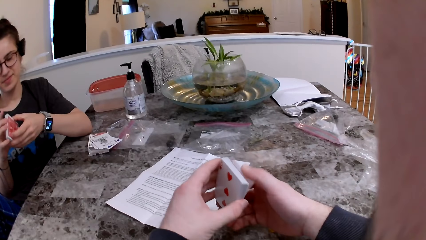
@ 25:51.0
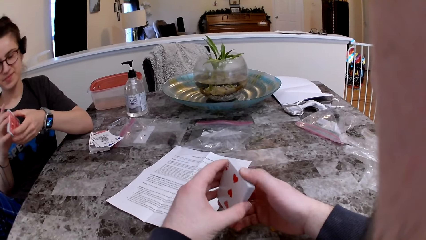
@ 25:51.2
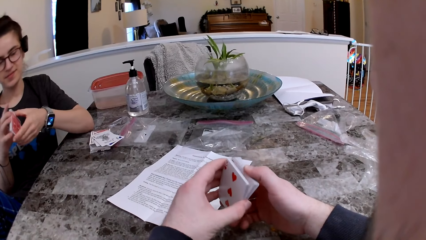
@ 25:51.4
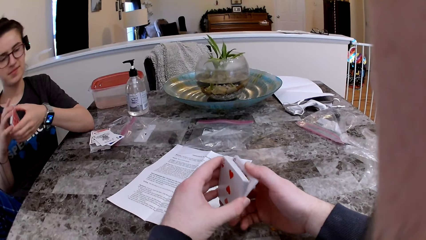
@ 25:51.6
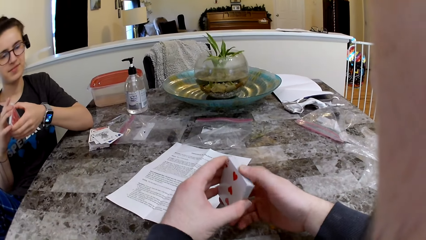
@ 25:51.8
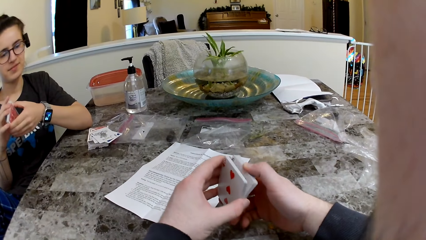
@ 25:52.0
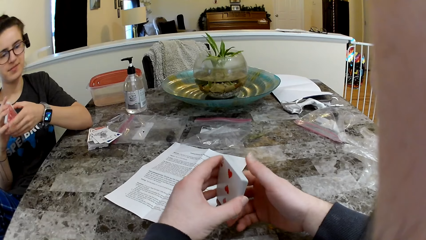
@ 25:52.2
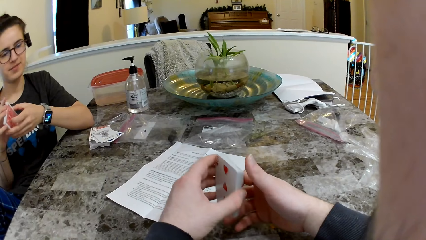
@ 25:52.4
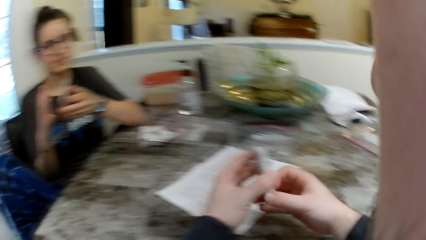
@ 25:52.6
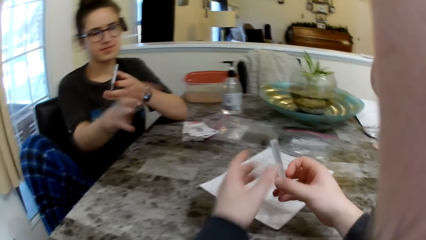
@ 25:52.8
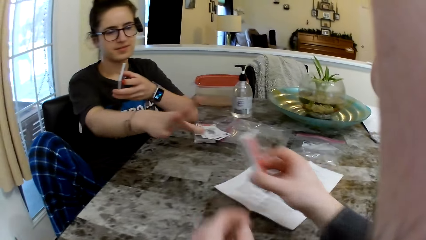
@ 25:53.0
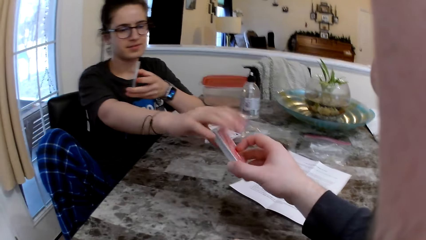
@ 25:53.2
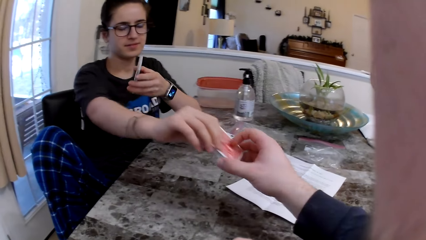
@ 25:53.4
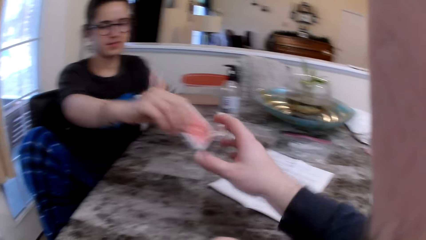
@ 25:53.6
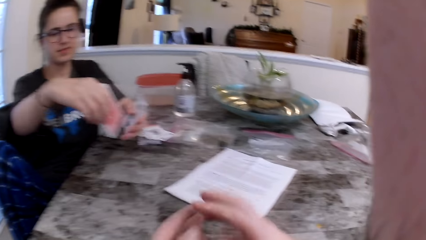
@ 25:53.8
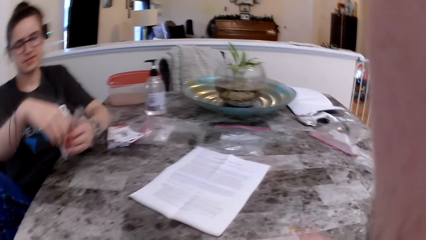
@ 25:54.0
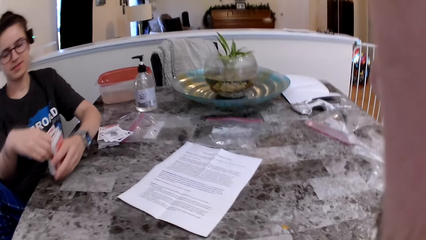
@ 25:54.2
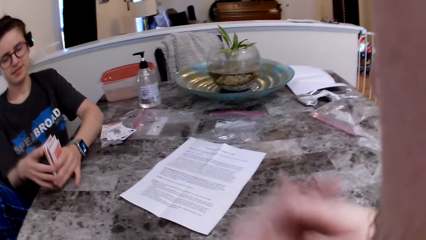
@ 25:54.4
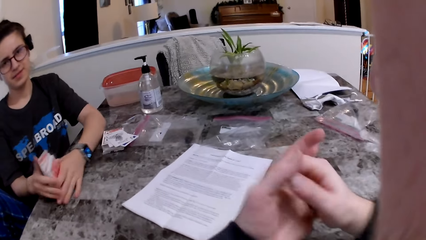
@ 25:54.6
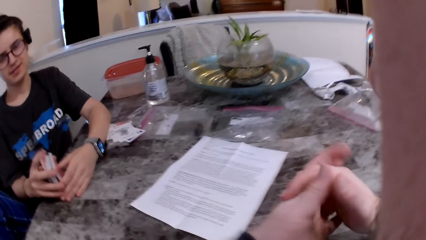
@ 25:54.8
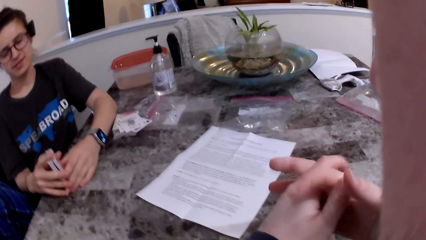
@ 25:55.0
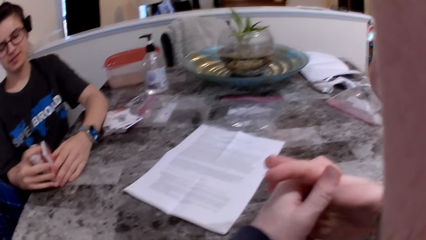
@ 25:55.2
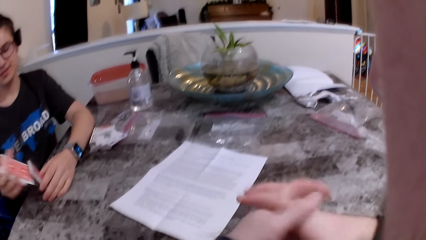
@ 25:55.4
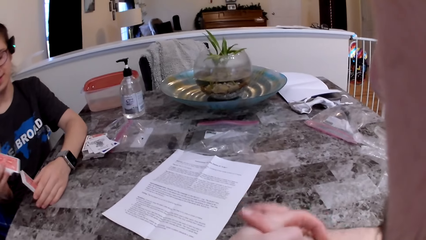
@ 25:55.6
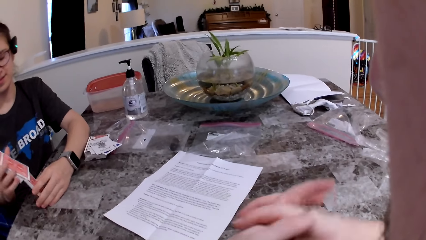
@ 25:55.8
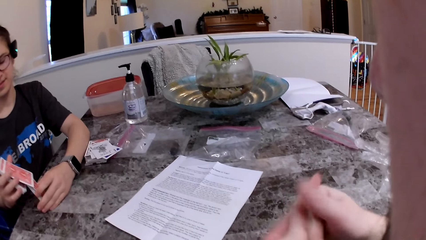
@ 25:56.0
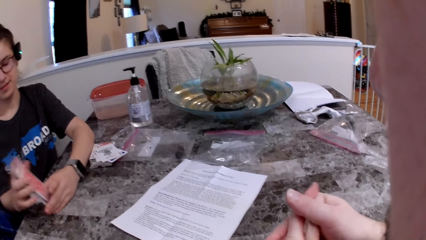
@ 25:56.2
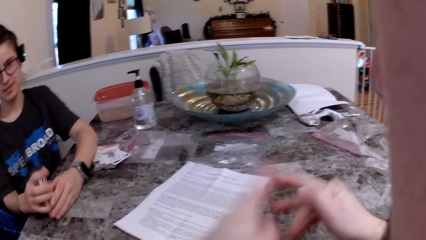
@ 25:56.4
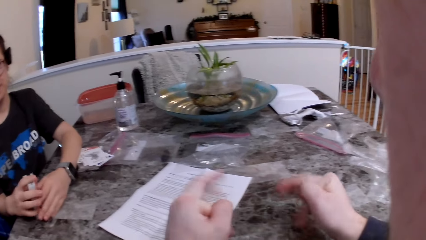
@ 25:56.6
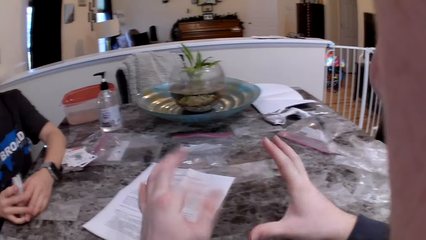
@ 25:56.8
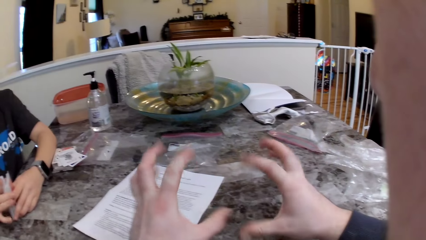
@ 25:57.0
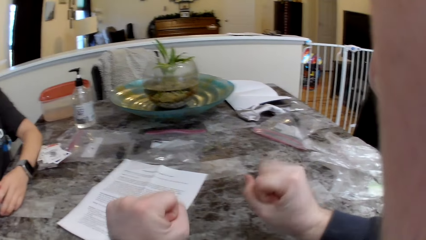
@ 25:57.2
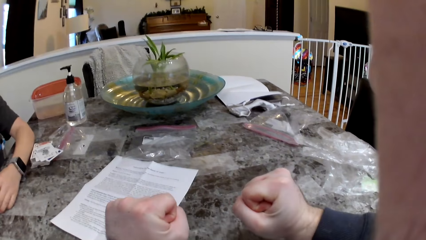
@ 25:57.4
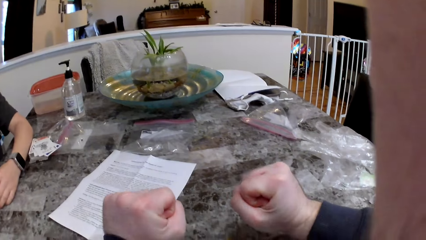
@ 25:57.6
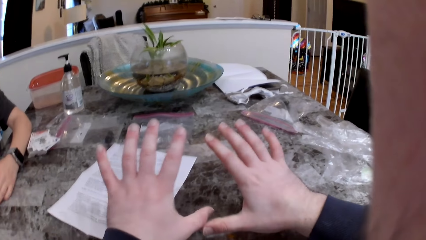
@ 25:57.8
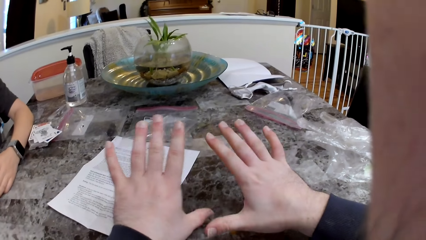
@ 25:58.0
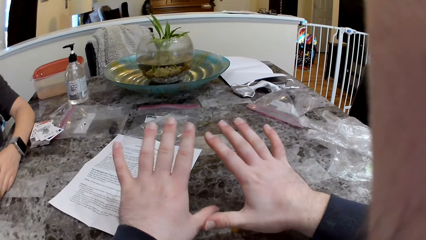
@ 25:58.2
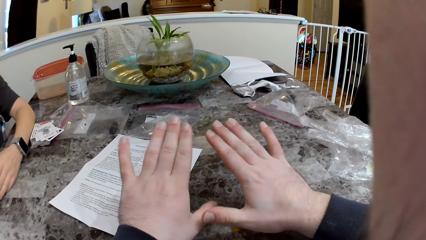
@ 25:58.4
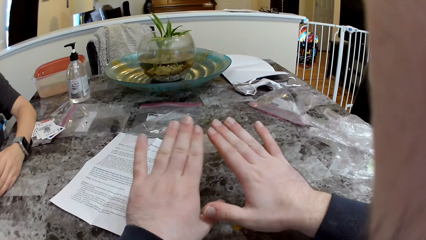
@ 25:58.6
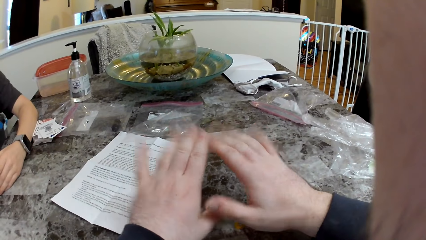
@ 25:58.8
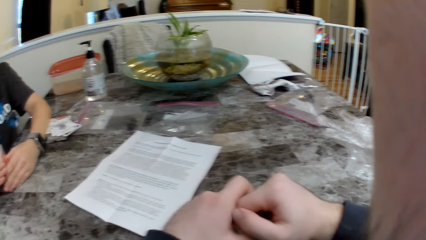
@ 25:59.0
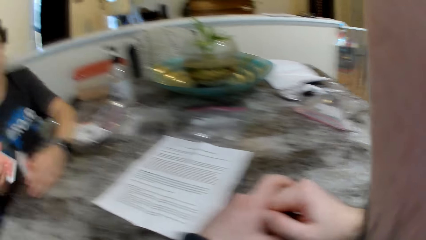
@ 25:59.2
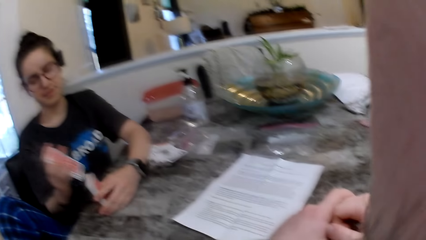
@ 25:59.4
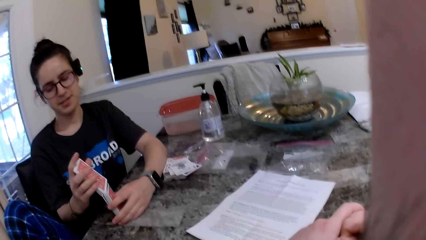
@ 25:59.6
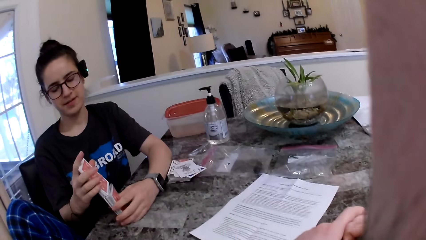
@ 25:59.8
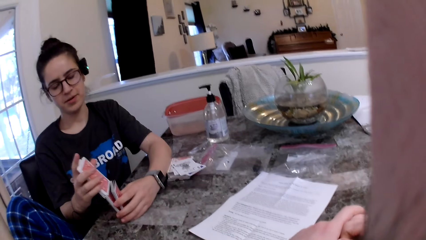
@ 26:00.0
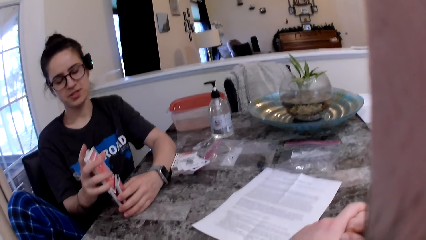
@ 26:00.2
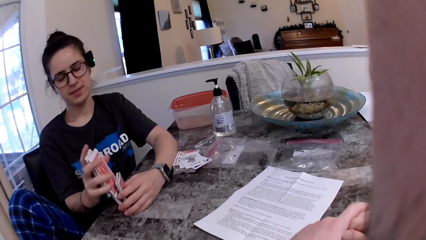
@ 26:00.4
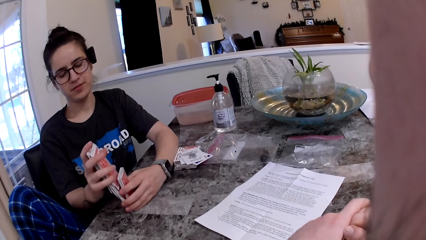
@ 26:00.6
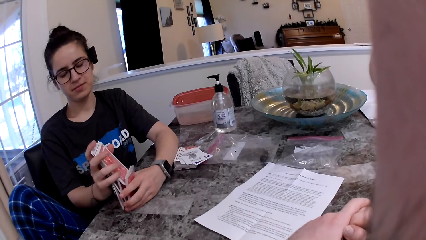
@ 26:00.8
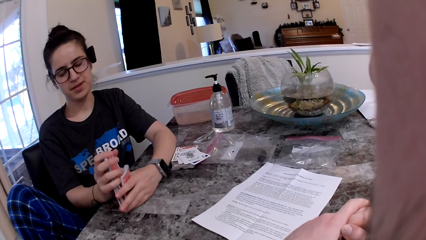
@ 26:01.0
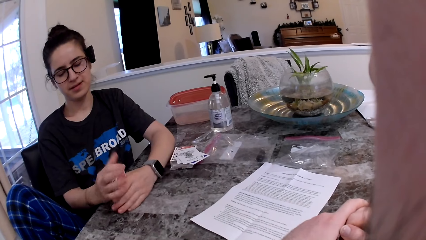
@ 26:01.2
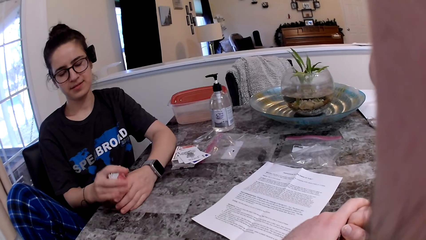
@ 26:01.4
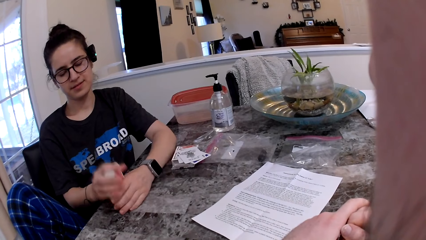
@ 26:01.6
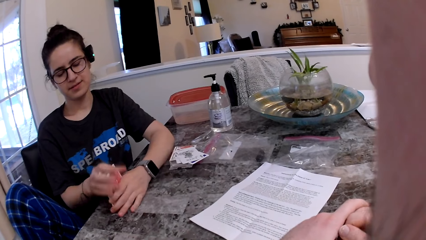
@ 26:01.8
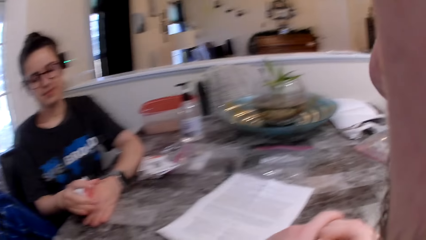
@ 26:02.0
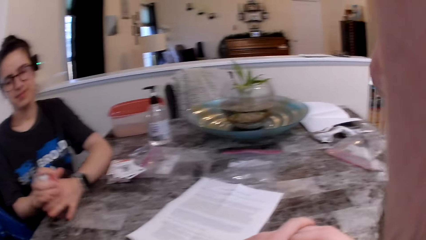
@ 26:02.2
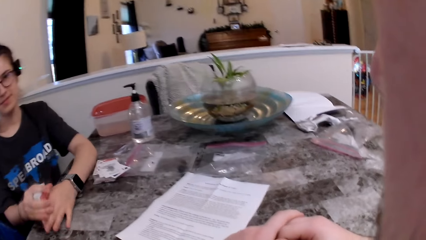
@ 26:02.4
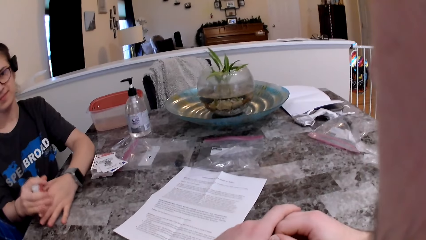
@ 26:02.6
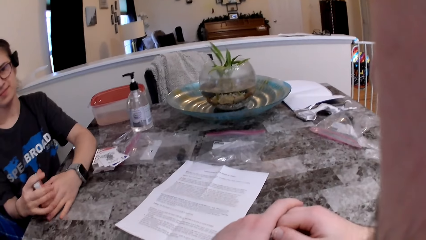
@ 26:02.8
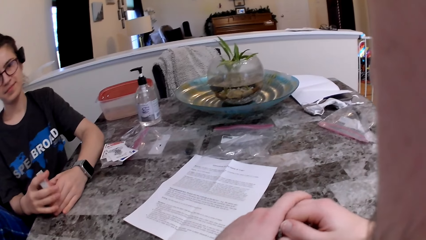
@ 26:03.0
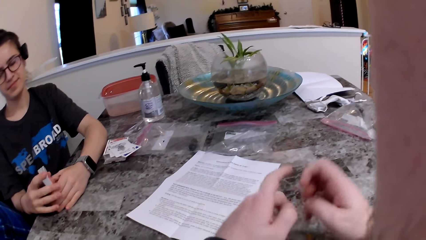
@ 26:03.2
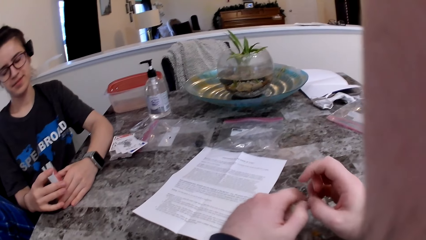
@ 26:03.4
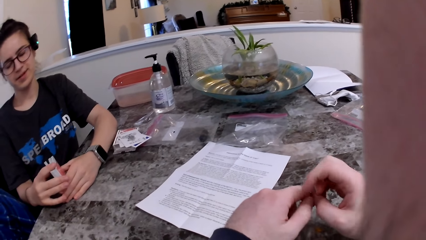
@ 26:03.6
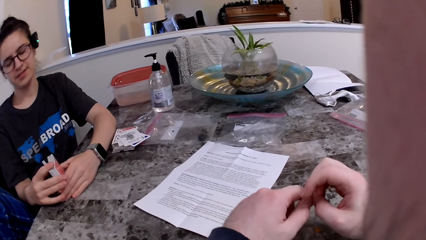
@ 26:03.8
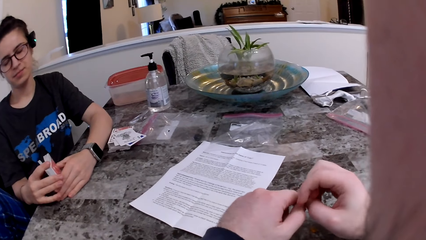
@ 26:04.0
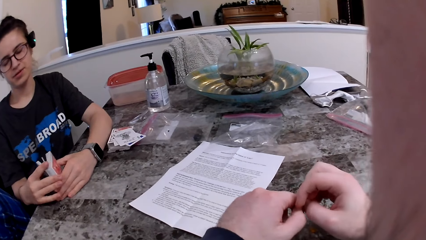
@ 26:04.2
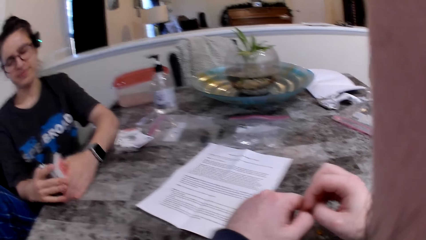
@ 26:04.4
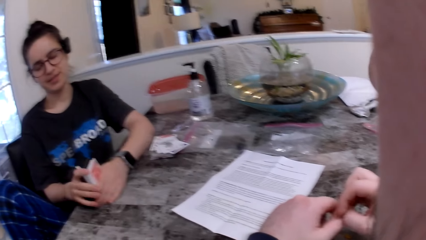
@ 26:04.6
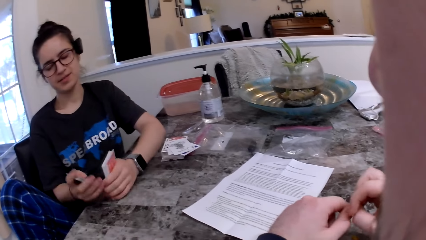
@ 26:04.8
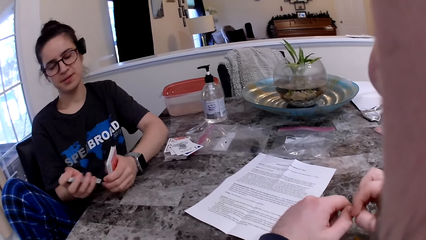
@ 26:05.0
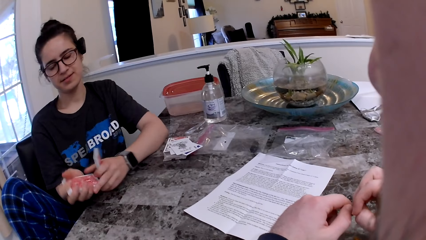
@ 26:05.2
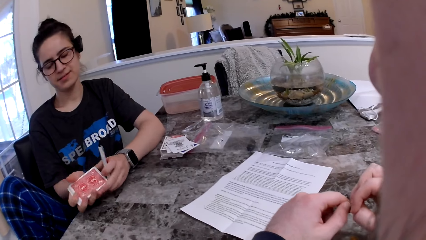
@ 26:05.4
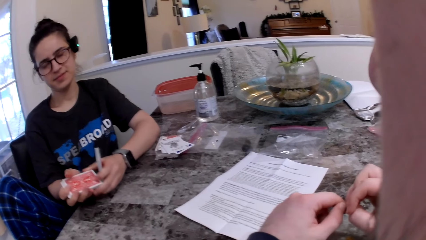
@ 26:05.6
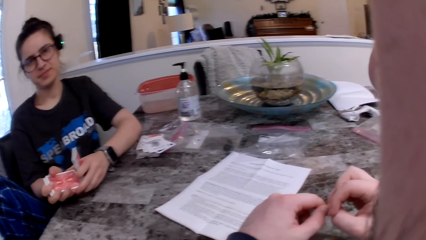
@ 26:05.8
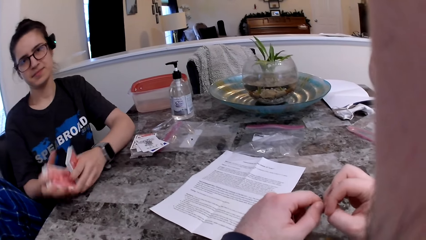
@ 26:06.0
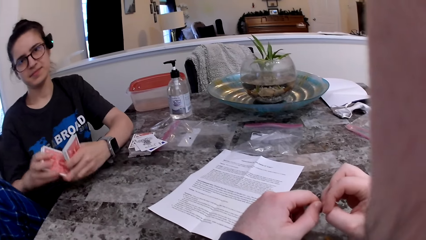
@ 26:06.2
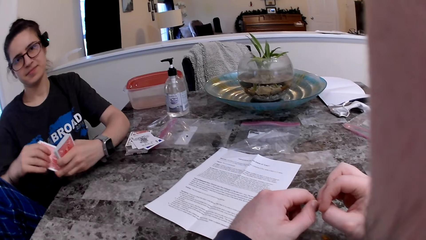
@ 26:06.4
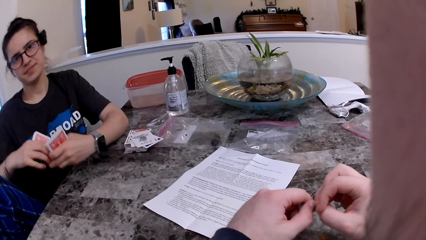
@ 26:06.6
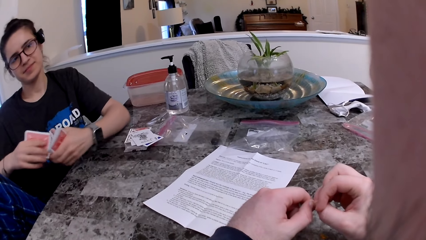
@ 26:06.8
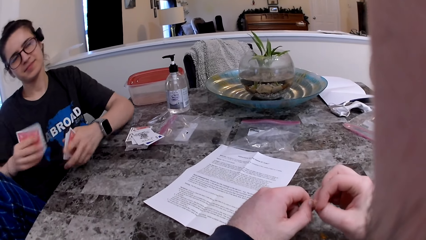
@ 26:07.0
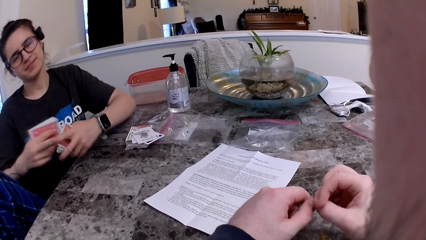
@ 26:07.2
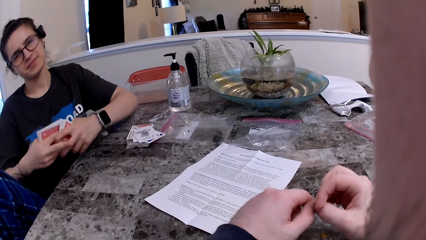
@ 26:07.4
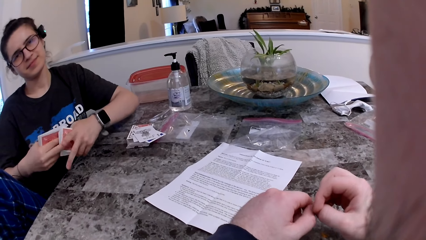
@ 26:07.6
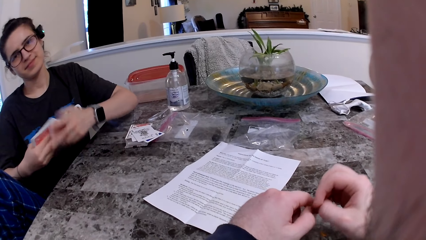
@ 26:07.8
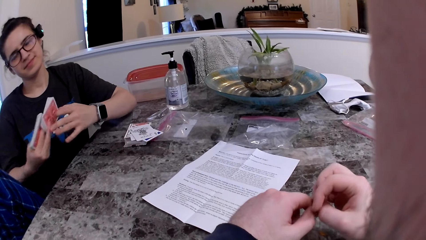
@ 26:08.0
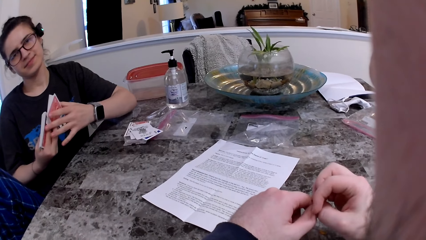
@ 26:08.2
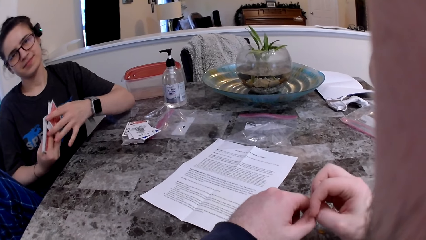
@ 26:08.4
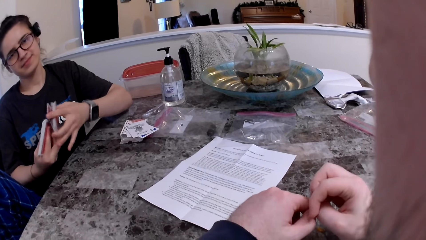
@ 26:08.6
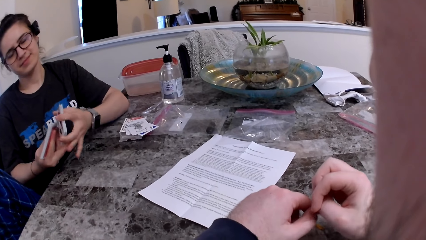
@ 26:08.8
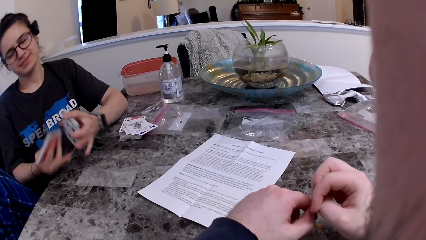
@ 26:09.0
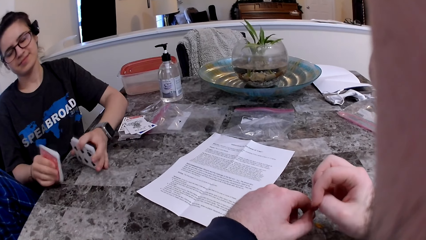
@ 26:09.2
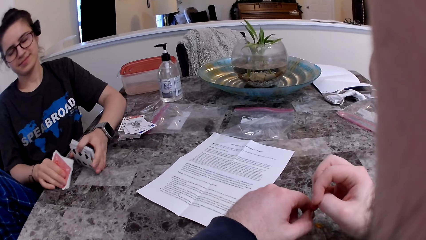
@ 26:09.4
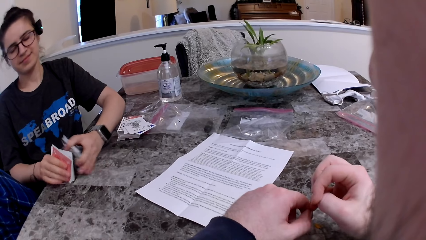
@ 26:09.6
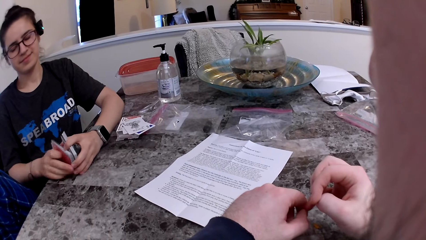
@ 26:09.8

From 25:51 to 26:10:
The camera wearer passes the cards in his right hand to the woman. He rubs his hands together. The woman arranges the cards and divides the cards.
